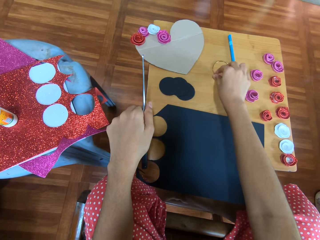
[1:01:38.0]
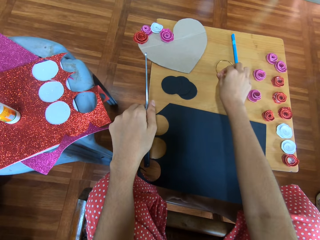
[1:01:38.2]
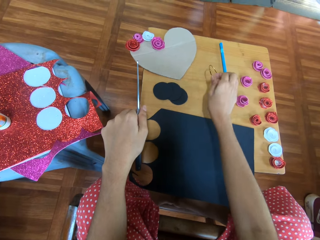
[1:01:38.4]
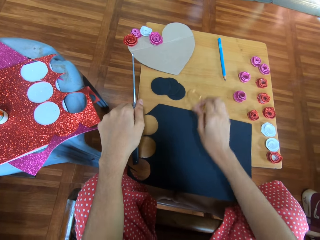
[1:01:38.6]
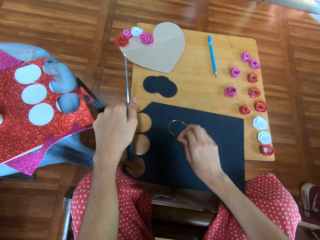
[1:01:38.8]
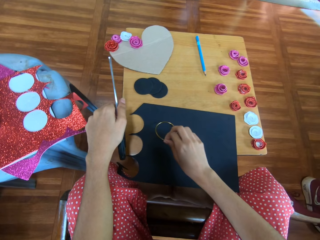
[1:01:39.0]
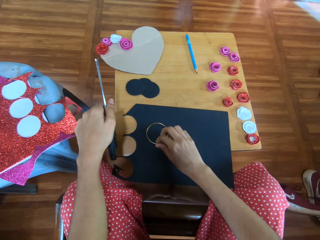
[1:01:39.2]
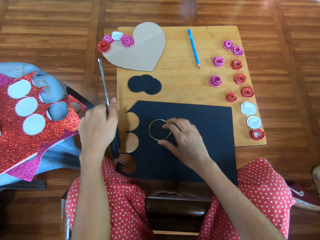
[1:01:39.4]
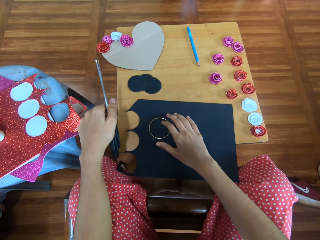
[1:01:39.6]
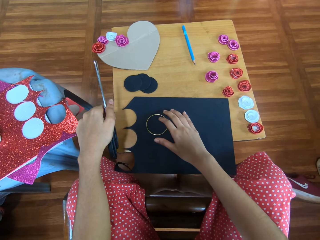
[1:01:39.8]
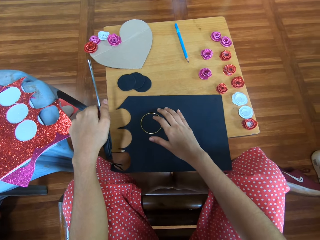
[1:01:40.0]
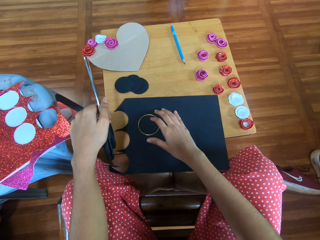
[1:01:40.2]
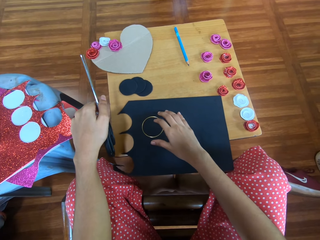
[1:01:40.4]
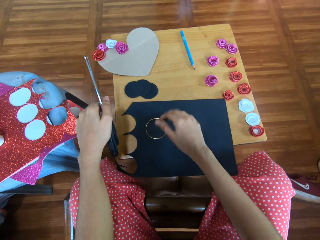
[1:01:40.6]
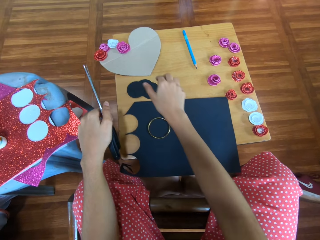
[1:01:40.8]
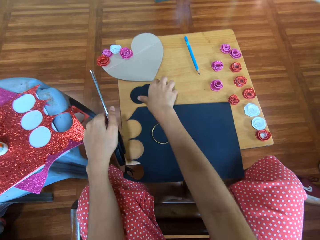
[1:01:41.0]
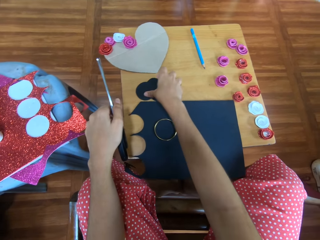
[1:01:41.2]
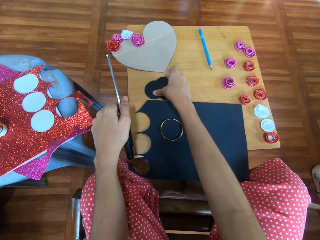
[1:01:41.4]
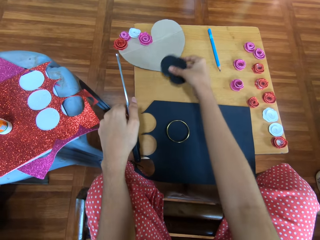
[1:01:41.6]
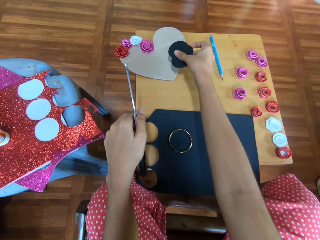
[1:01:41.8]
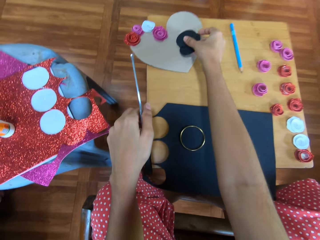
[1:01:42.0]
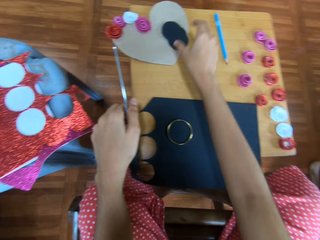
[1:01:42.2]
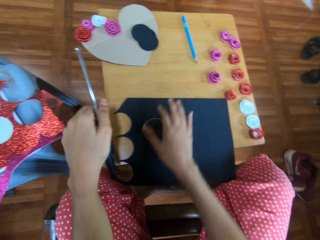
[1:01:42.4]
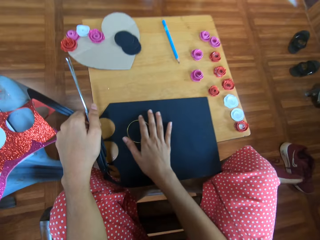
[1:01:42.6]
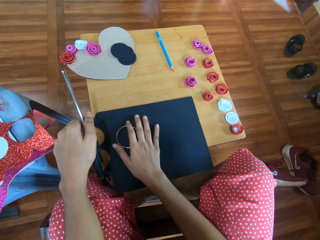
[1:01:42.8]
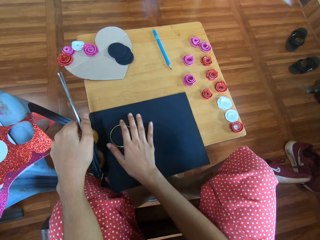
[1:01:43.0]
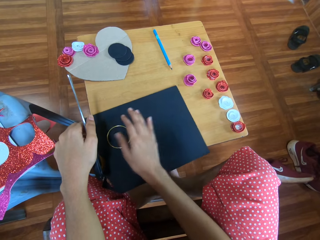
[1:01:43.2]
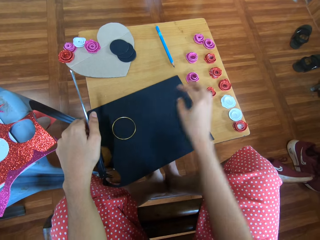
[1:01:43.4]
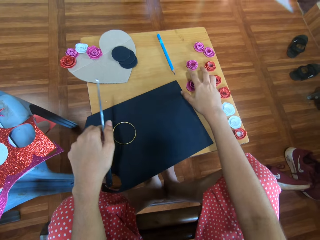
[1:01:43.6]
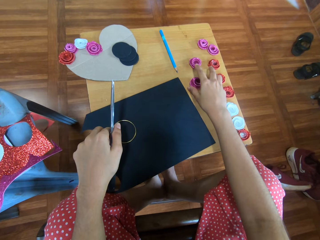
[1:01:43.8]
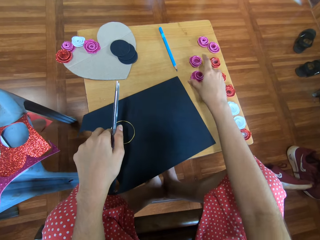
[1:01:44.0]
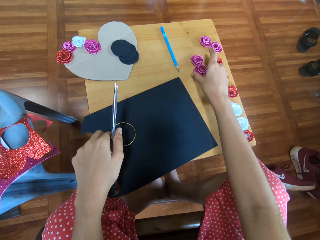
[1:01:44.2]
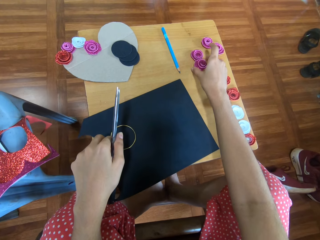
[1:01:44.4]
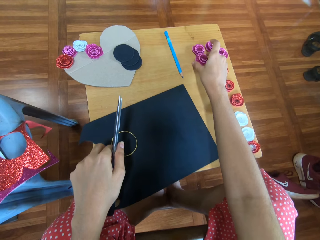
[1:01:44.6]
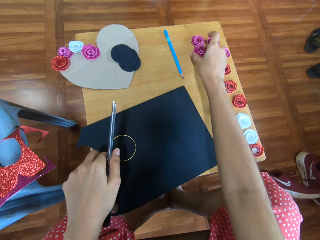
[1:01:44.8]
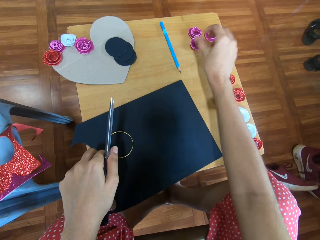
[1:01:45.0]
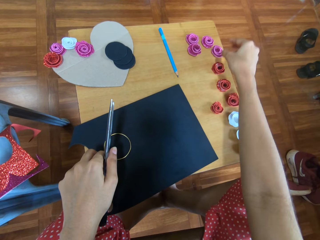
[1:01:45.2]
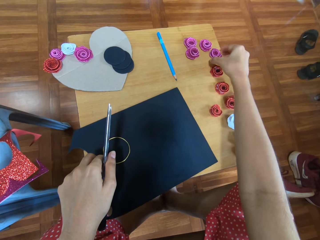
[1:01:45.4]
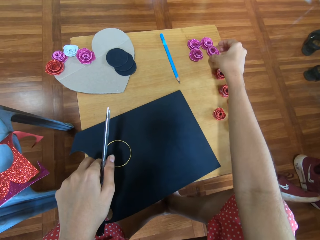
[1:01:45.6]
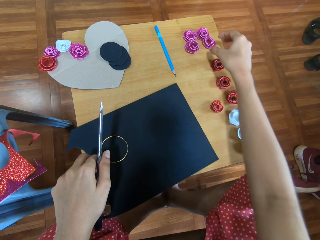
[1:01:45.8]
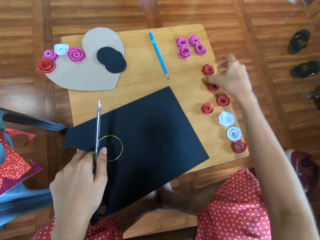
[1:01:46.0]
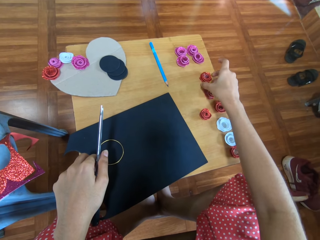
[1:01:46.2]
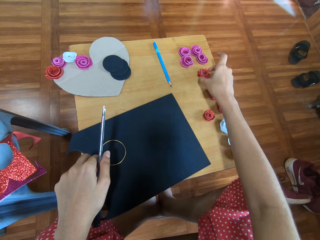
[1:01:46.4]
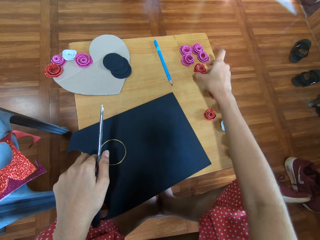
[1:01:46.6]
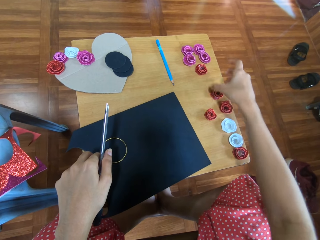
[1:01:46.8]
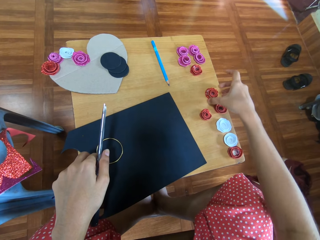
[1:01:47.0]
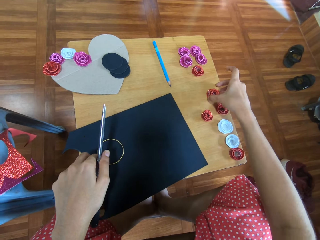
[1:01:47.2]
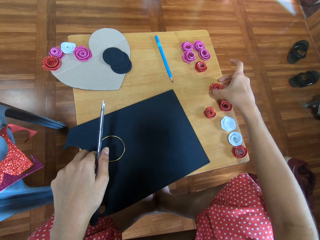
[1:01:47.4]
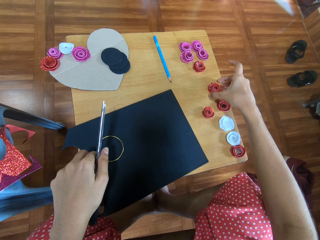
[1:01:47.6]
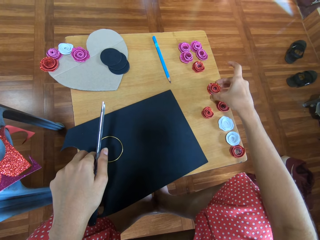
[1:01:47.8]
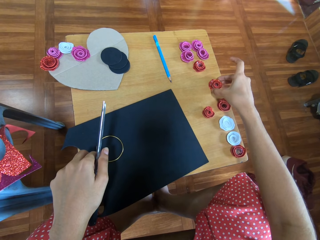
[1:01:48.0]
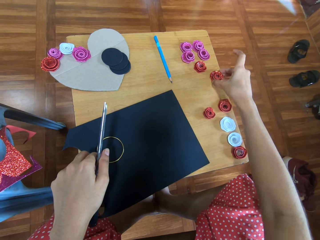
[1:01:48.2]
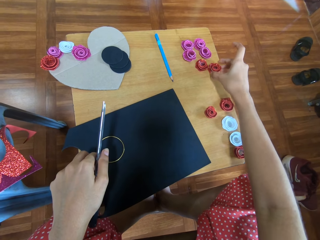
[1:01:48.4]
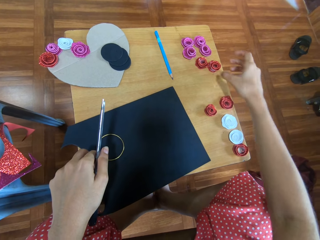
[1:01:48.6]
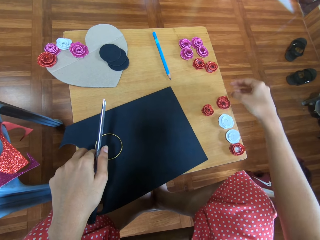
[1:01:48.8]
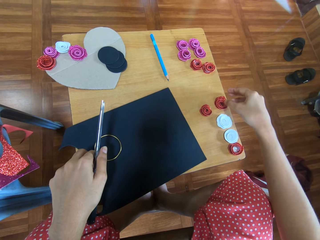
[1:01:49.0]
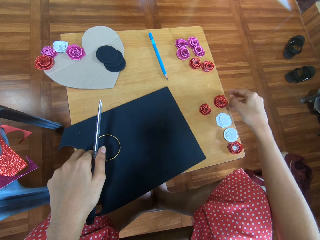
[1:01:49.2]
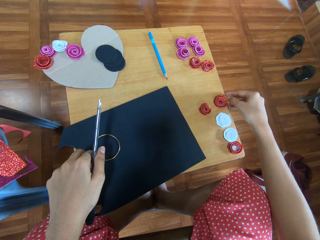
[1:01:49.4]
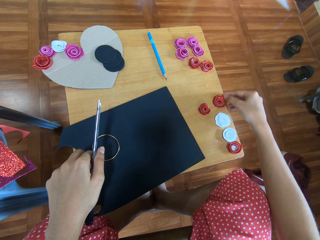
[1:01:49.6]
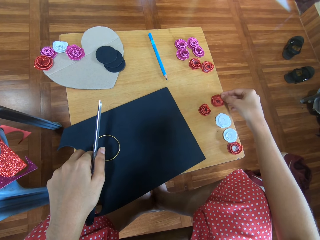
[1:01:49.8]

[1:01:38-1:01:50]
The camera wearer carries the bracelet on the table. They place the bracelet on the black glitter paper. They put the circles further away. They move the decorations away from the cardboard. They adjust the roses on the table.

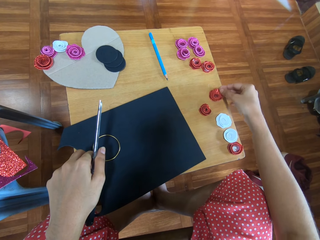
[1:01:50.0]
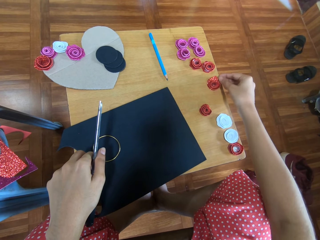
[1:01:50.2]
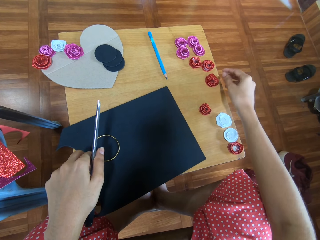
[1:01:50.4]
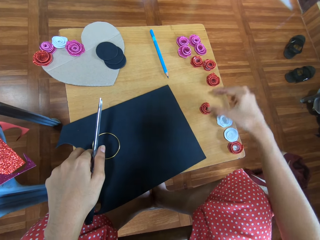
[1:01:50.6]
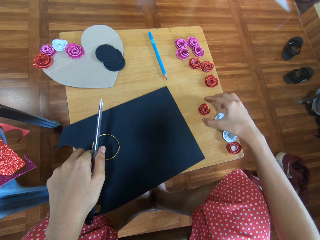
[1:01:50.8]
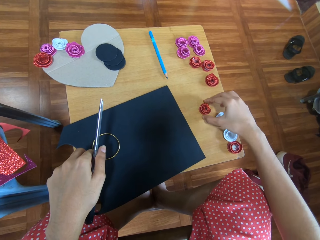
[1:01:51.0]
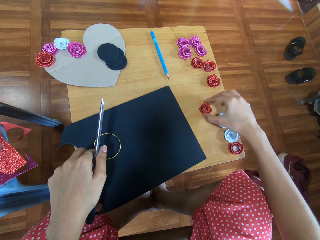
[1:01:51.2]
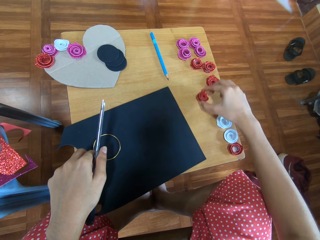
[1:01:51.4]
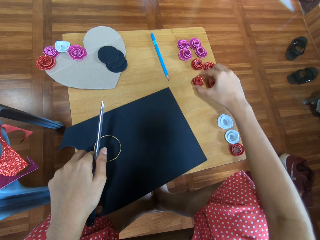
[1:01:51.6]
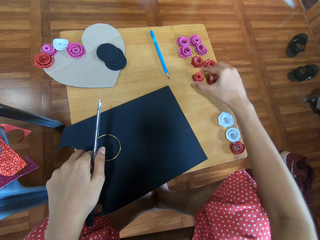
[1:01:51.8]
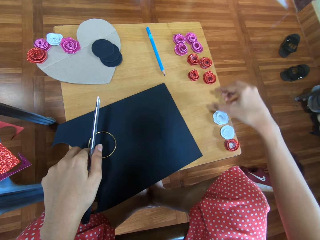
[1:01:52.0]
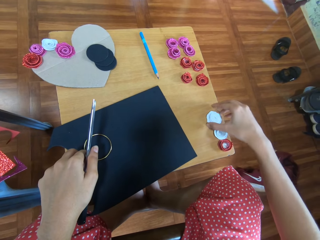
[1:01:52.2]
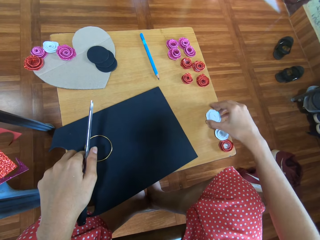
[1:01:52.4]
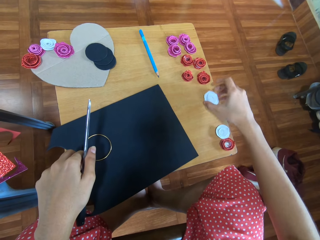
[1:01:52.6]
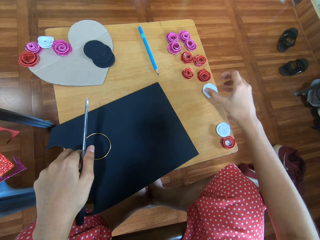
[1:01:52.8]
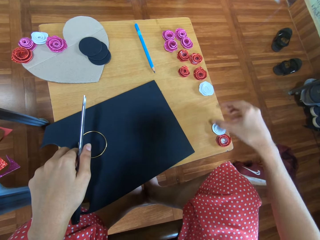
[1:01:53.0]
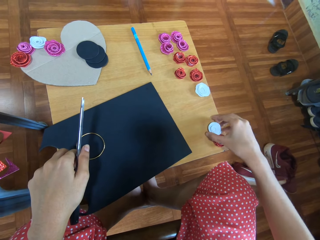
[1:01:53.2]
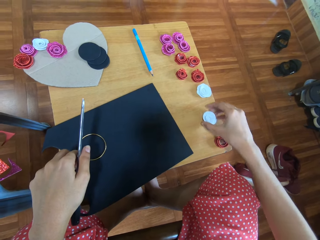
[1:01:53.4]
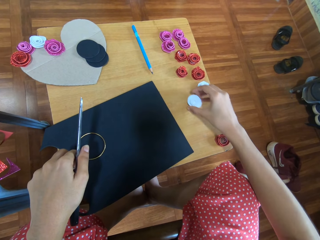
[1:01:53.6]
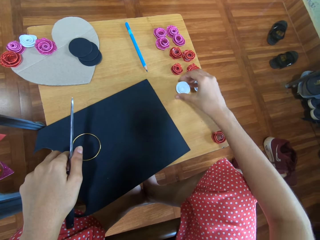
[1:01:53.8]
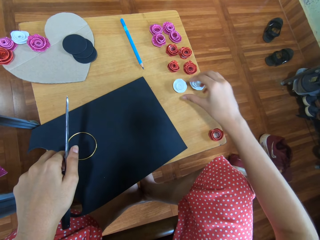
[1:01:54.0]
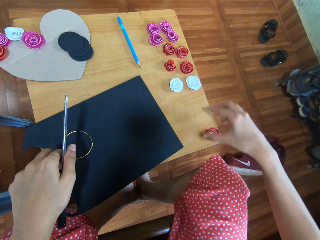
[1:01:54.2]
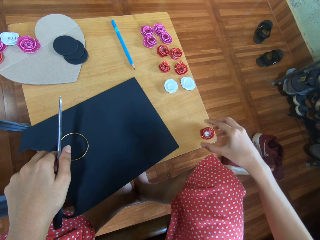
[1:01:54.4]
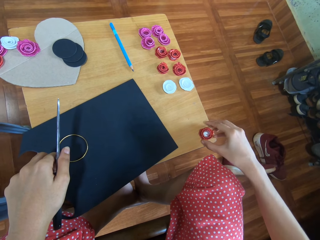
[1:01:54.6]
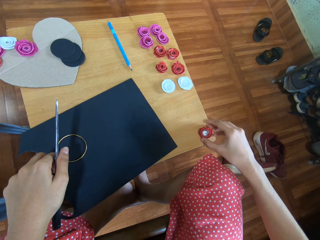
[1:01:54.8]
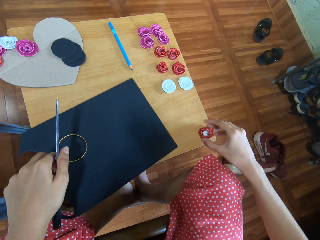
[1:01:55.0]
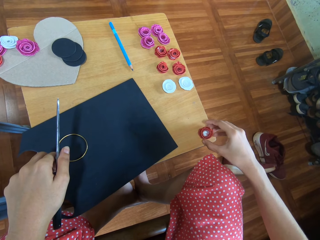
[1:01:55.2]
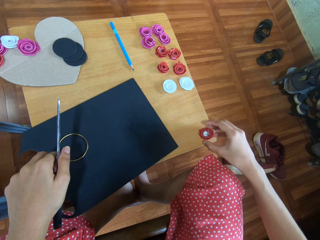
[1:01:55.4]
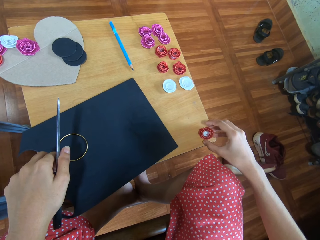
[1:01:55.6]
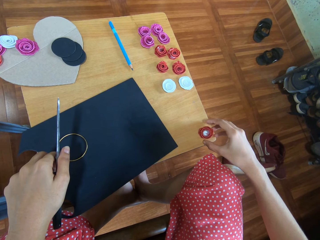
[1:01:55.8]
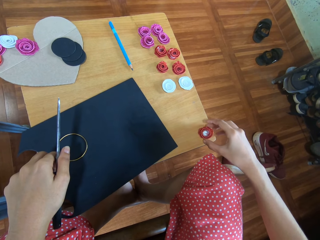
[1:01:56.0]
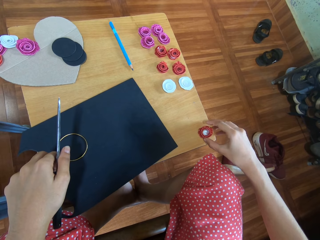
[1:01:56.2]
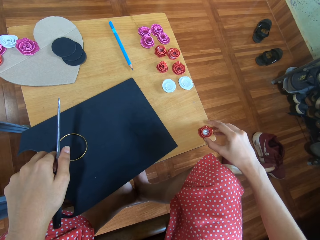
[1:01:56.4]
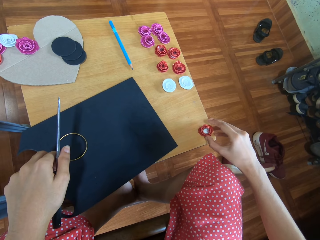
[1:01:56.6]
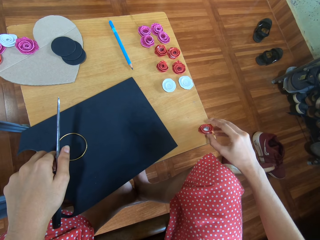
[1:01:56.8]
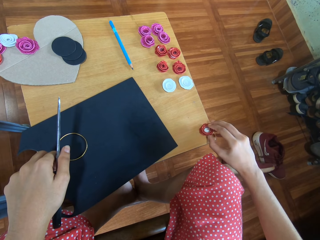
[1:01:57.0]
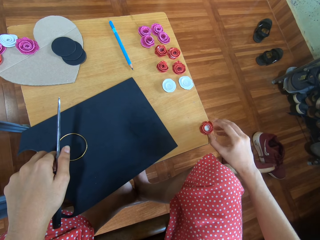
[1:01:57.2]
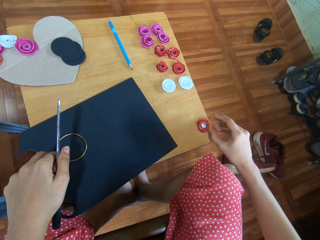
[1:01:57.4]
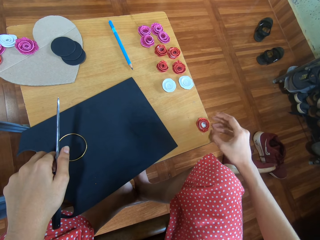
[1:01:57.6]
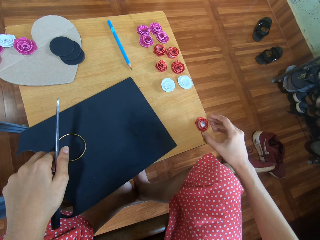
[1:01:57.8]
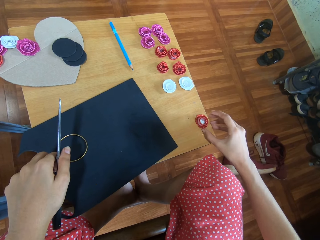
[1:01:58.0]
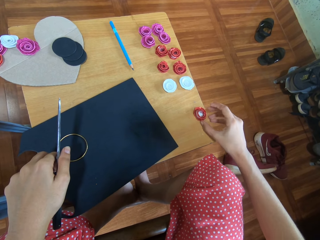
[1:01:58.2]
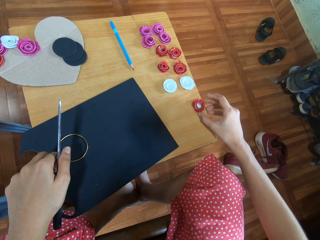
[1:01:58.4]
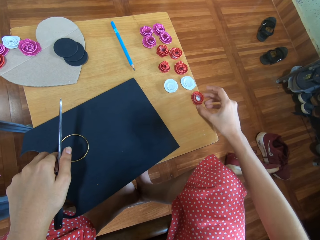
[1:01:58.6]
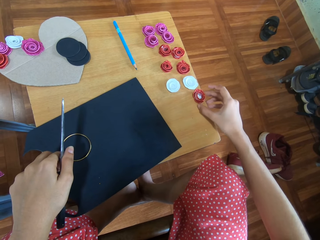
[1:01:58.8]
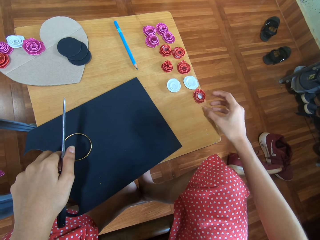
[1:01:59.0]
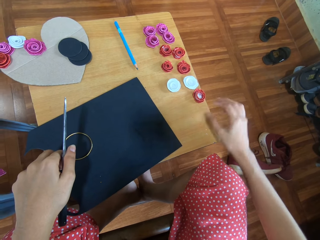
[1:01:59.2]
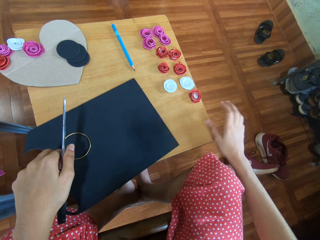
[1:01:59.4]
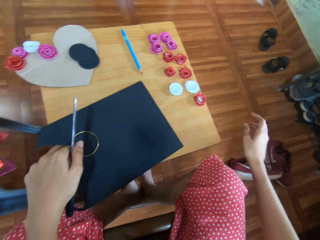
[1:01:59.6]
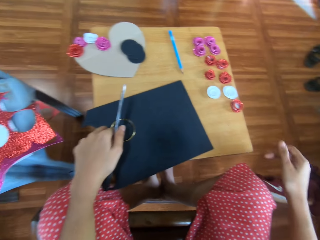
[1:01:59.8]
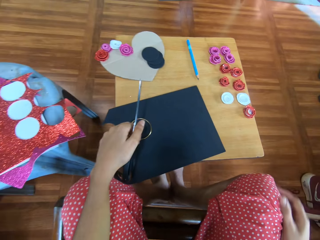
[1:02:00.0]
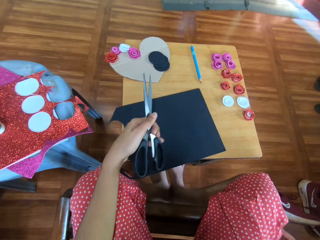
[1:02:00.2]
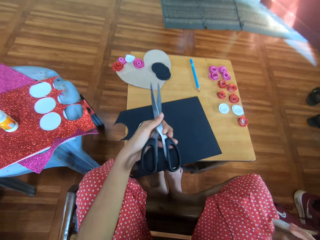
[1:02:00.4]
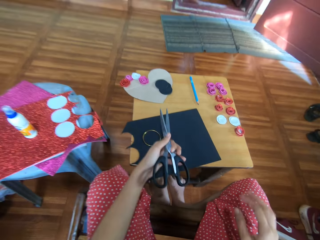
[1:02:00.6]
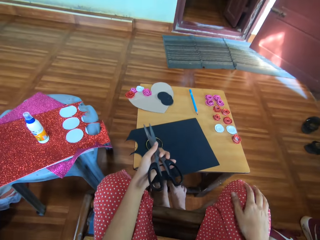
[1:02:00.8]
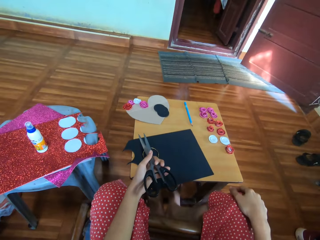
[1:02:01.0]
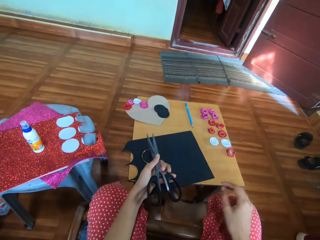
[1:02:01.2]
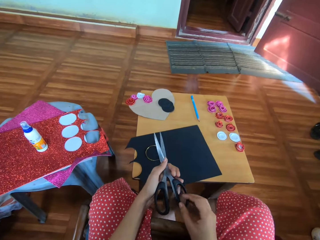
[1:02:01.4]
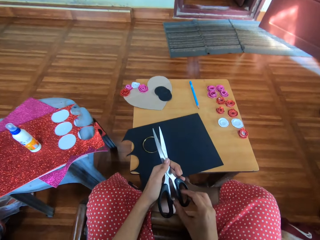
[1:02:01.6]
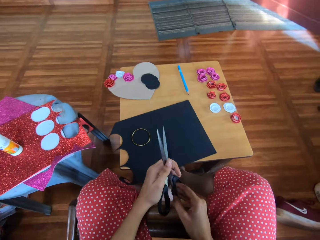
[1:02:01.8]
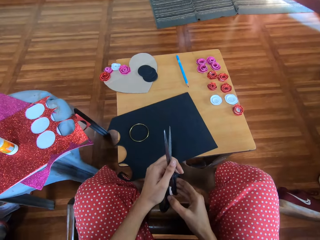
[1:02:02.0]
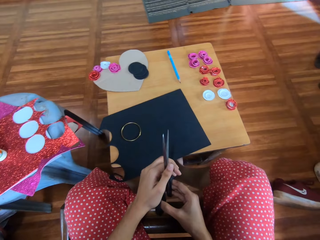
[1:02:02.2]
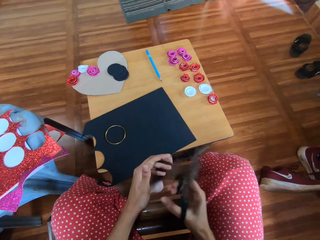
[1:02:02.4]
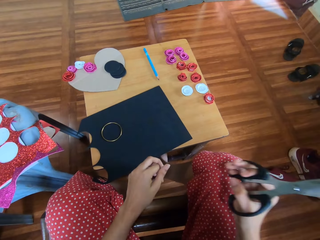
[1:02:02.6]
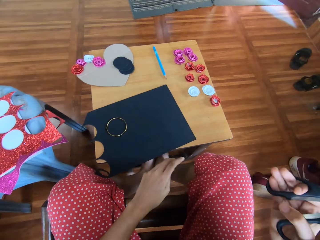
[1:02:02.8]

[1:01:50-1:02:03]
The camera wearer rubs his hand to his cloth. He takes the scissors from the left to the right hand.
